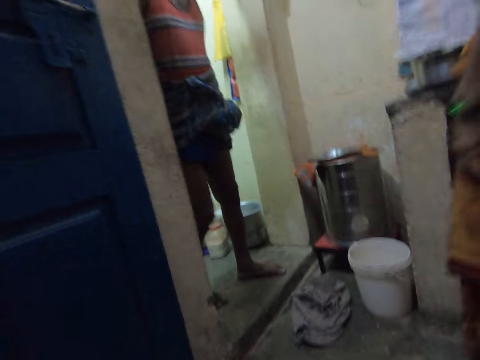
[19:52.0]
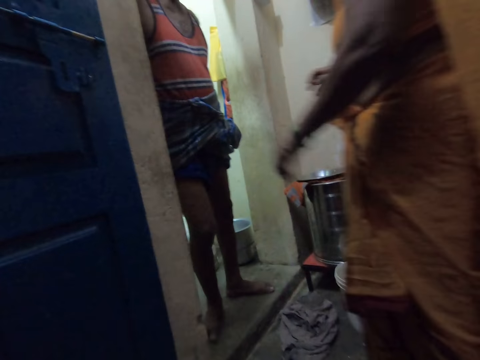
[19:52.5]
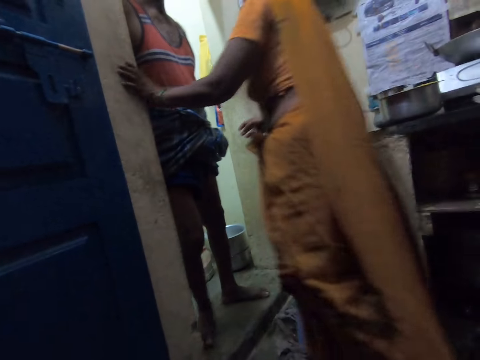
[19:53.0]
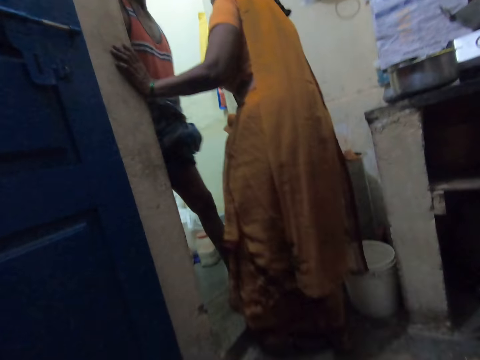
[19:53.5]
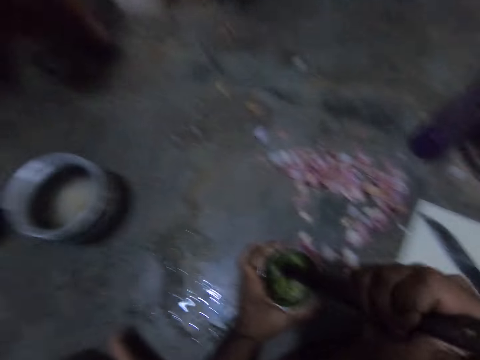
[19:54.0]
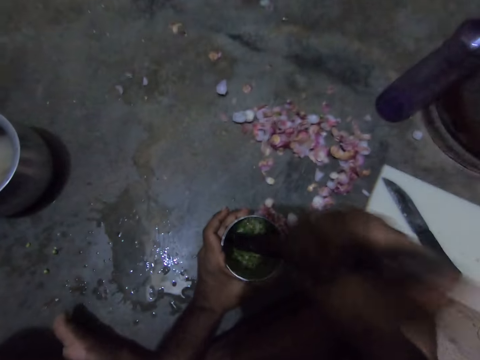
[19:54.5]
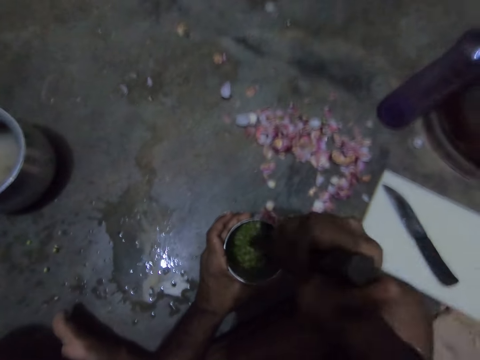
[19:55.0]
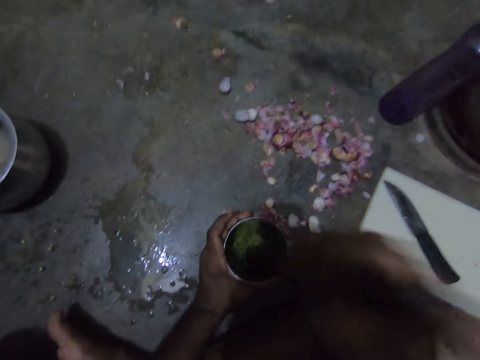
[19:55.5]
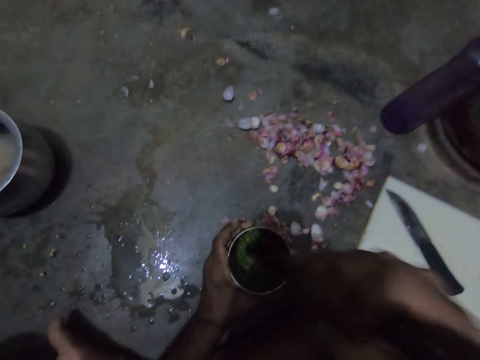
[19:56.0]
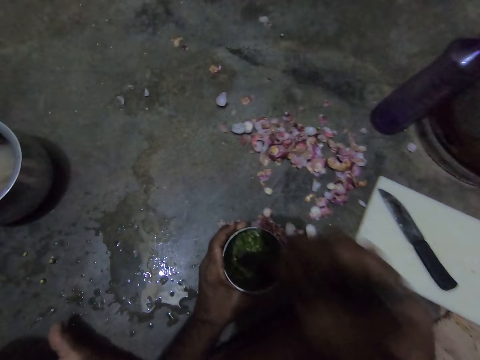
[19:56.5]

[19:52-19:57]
The camera wearer crushes the onions and something. A lady walks in the house.
